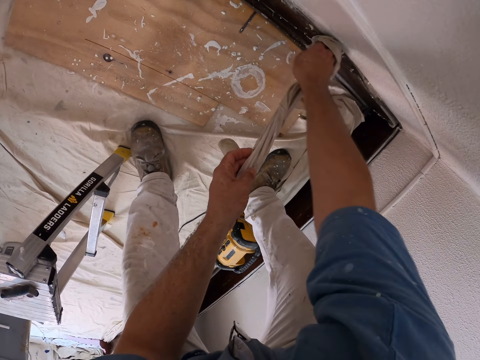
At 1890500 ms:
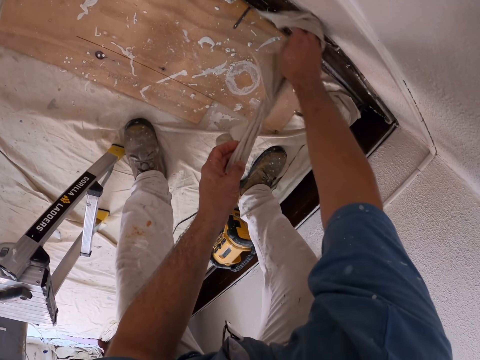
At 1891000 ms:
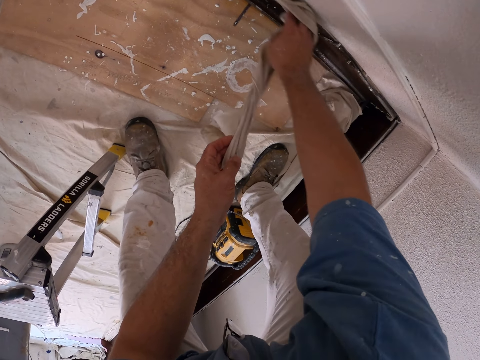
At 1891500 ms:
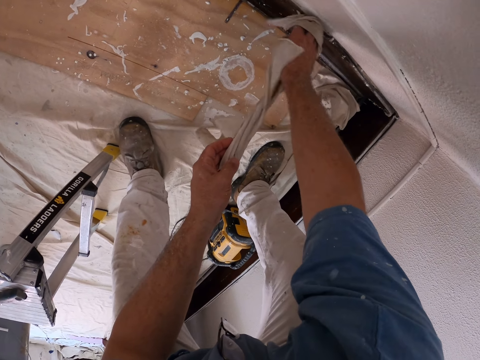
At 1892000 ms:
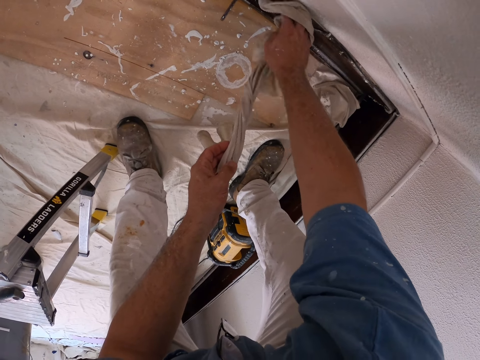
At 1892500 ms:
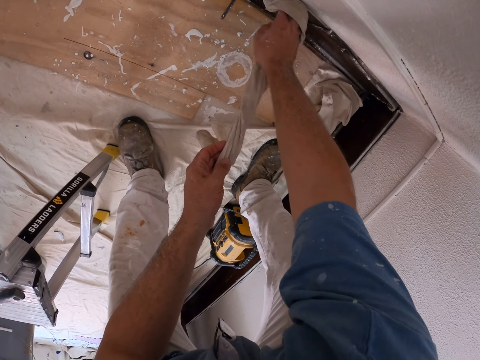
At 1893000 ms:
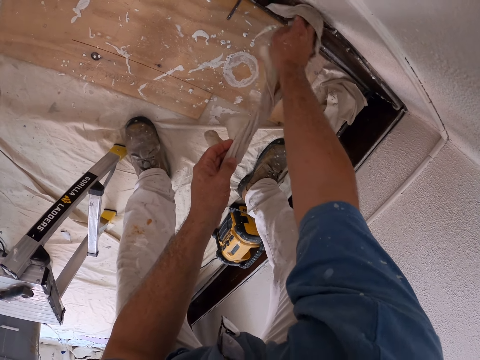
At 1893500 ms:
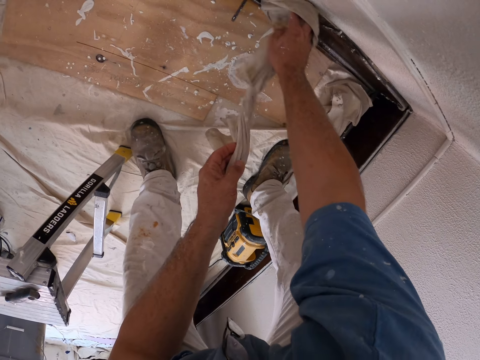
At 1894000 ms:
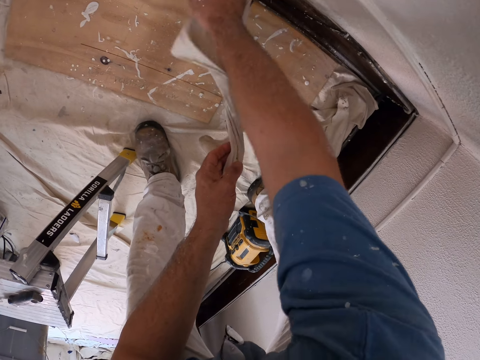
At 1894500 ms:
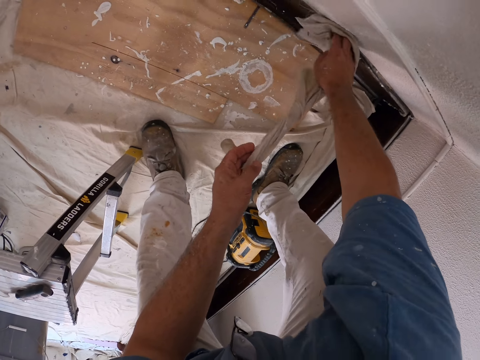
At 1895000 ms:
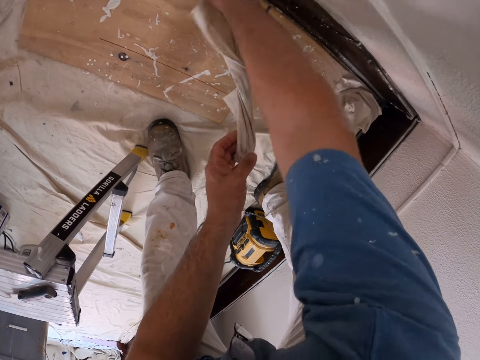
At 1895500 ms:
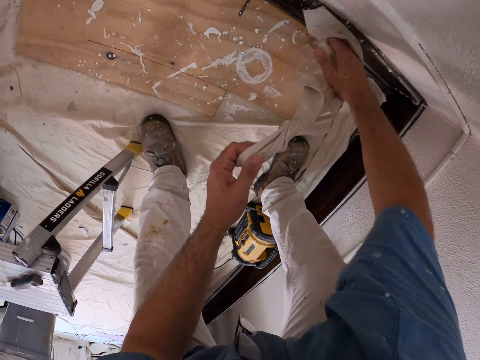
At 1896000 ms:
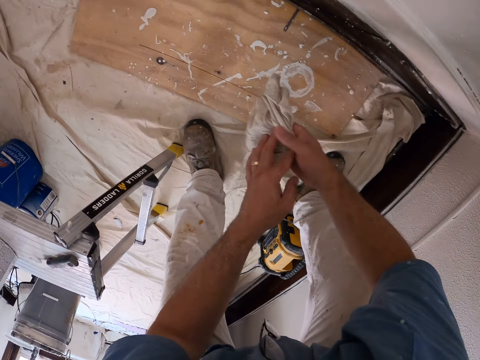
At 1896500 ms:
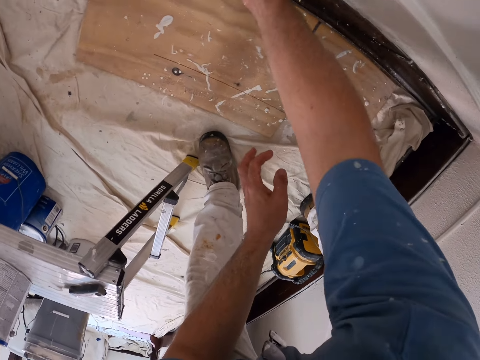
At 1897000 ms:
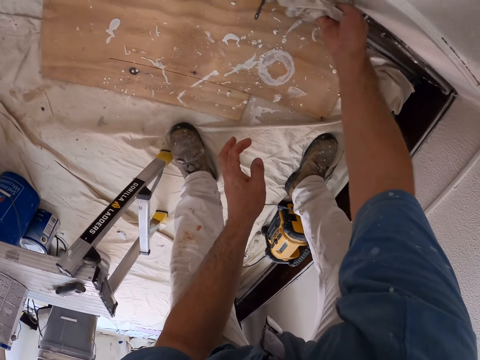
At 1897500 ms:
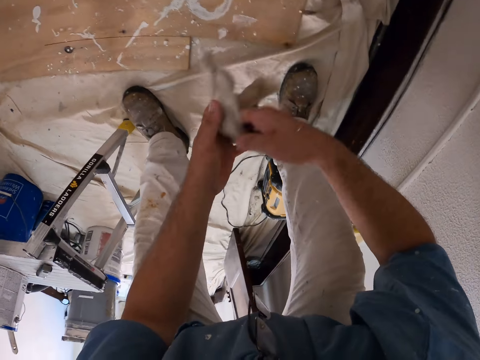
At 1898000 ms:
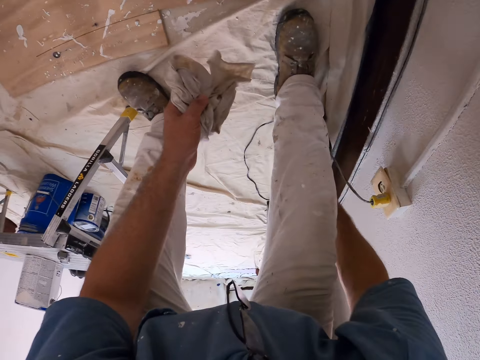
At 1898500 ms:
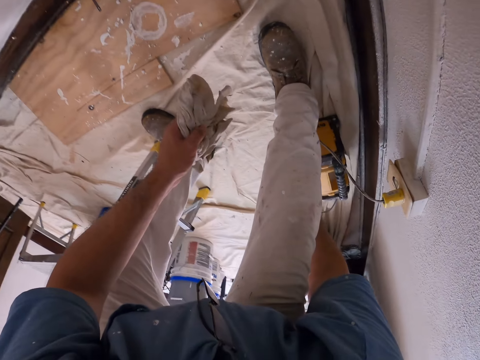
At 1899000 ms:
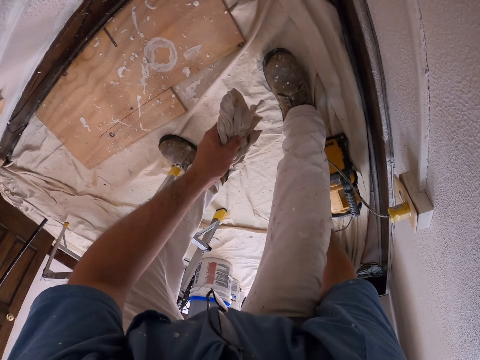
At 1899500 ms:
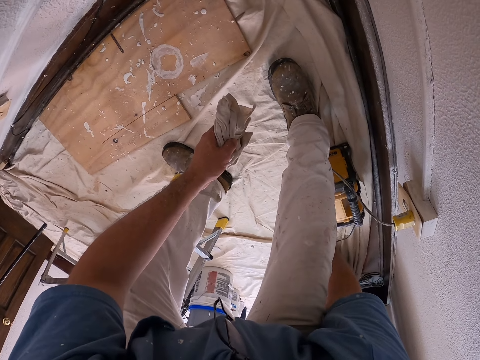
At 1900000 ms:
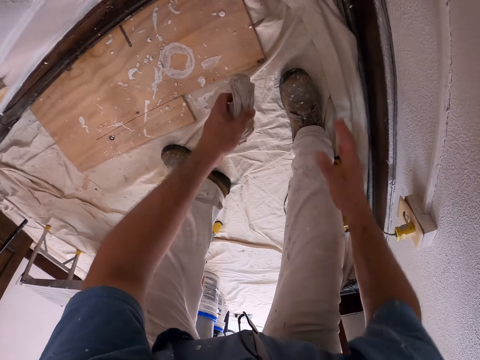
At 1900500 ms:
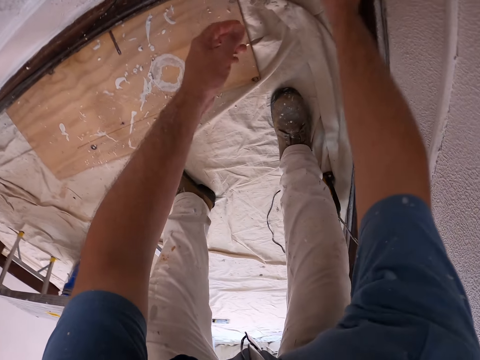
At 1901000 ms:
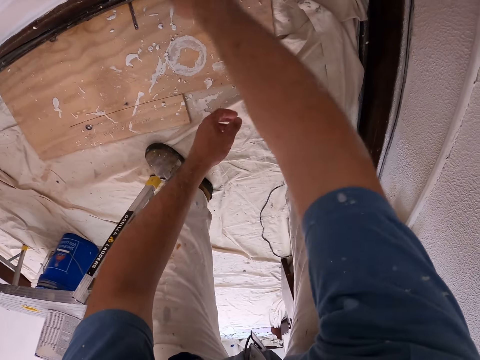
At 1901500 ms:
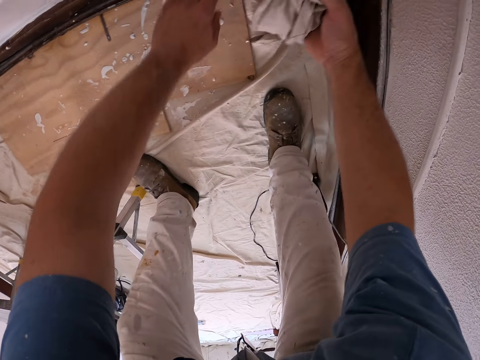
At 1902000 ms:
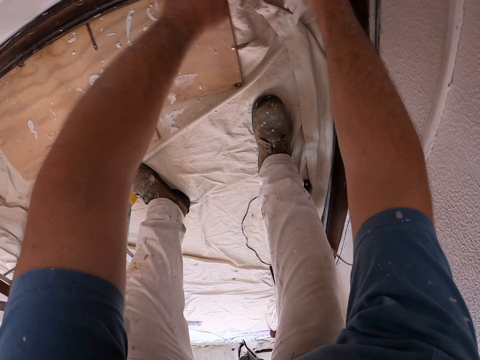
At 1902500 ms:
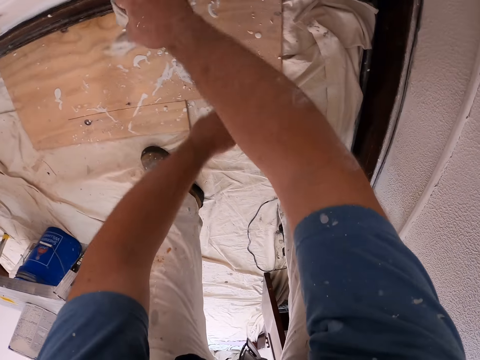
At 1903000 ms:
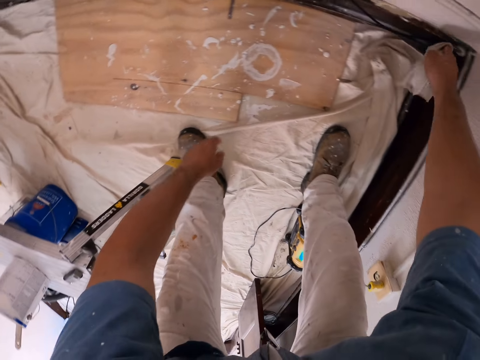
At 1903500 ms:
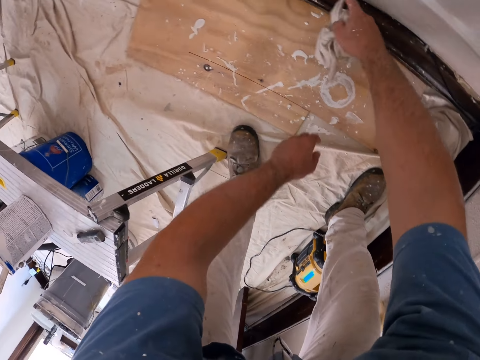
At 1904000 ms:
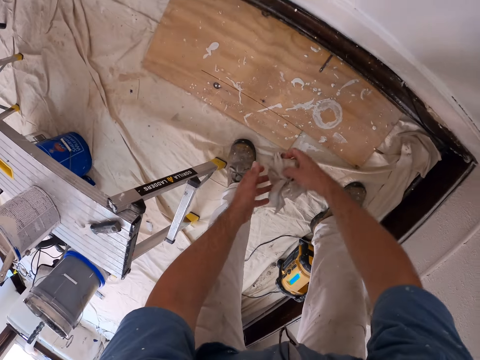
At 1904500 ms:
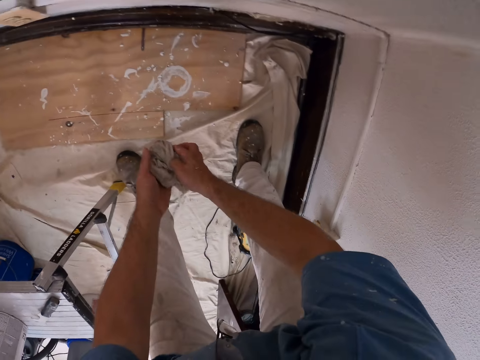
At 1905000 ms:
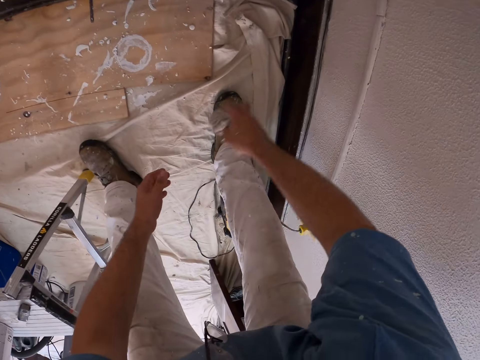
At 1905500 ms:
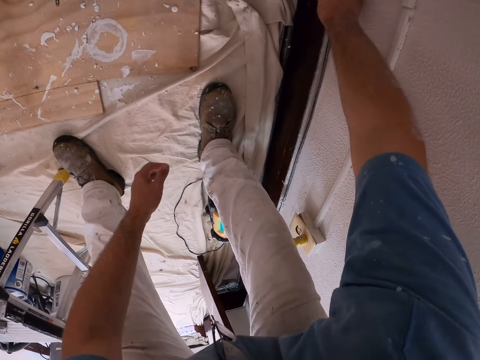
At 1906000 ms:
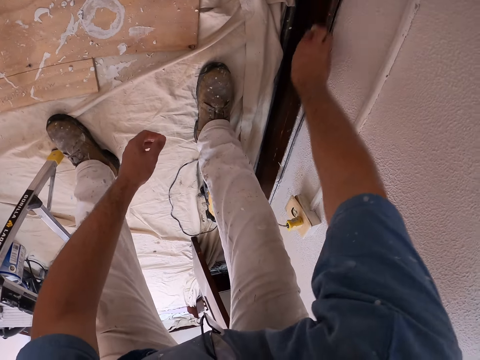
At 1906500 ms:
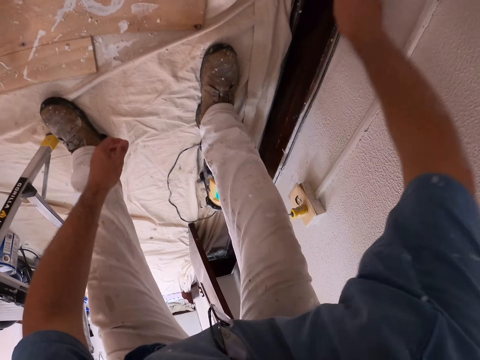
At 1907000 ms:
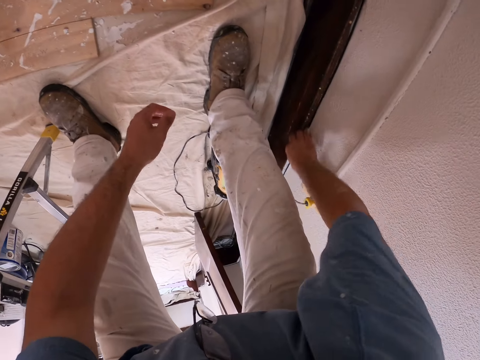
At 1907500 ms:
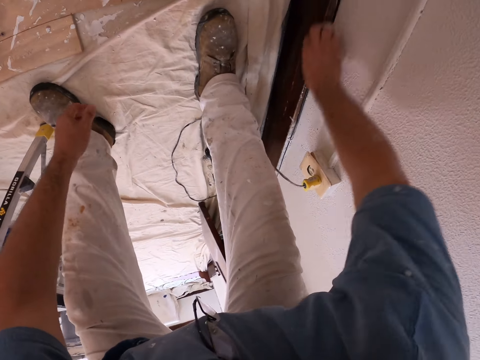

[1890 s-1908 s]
The camera wearer withdraws one hand from the cloth or napkin. He wipes the doorframe. He adjusts the napkin in his hands, and passes the cloth from the right hand to the left hand. He scratches his calf muscle. He holds the cloth. He cleans the paints on the baseboard with the napkin. He wipes the doorframe with his finger. He wipes the doorframe with the cloth. He adjusts the napkin in his hands. He folds the cloth. He cleans the baseboard with the napkin. He scrapes the wooden bar.

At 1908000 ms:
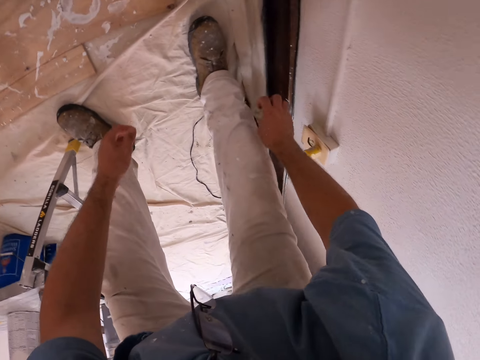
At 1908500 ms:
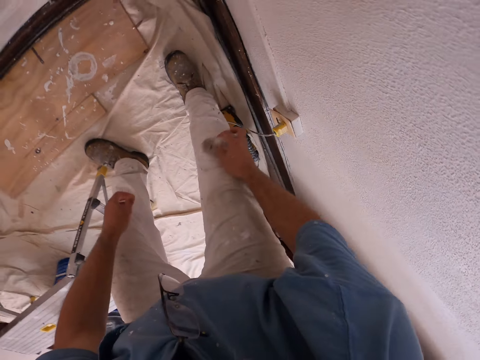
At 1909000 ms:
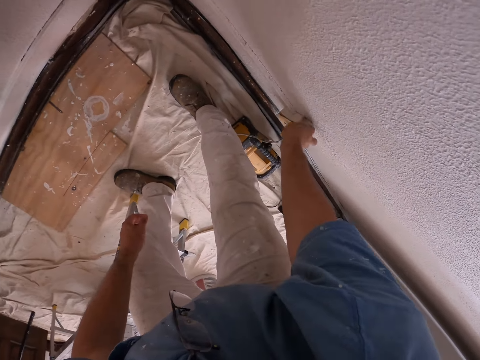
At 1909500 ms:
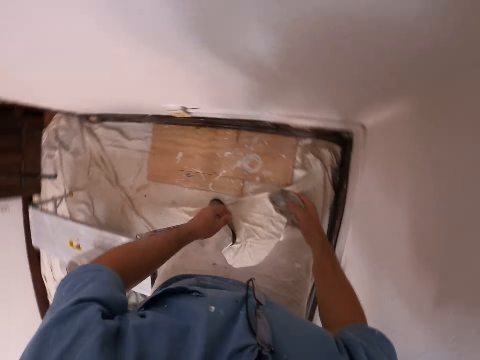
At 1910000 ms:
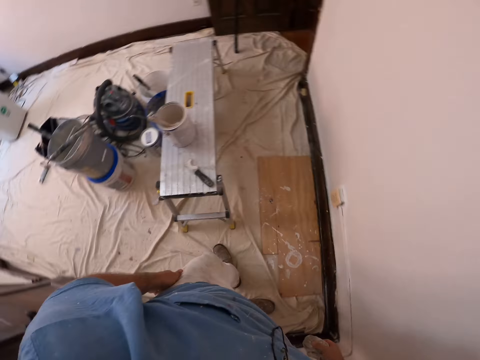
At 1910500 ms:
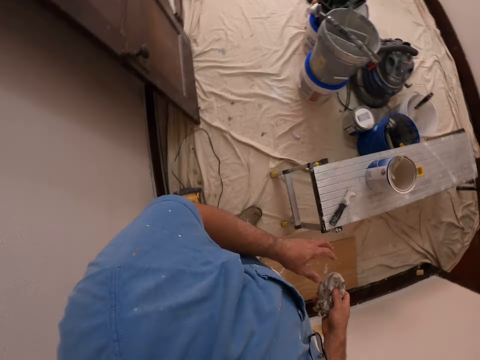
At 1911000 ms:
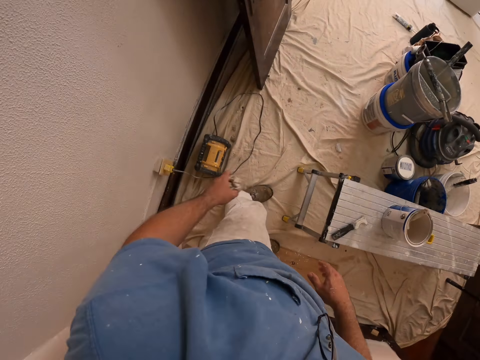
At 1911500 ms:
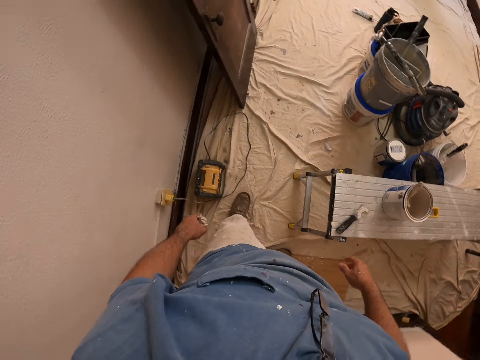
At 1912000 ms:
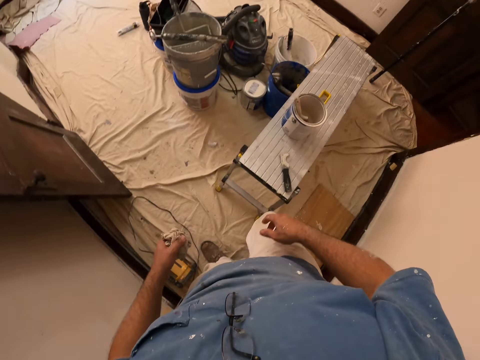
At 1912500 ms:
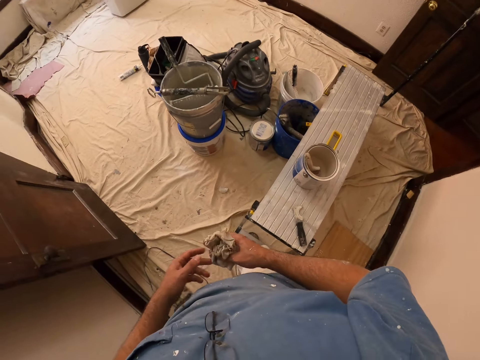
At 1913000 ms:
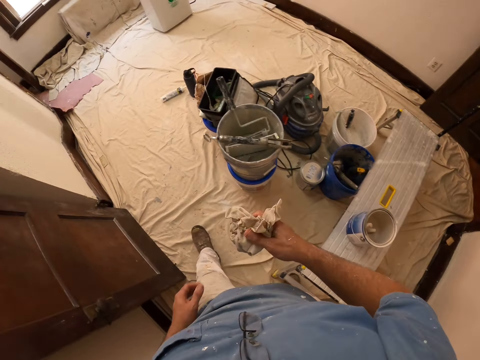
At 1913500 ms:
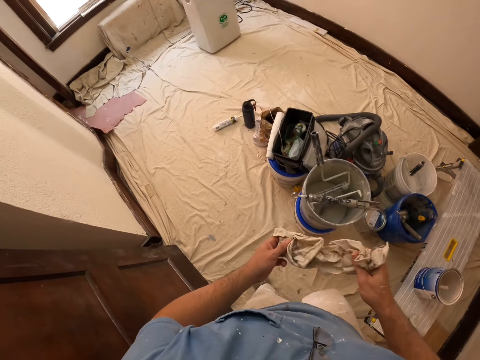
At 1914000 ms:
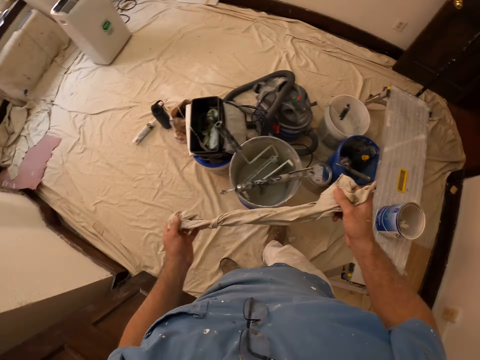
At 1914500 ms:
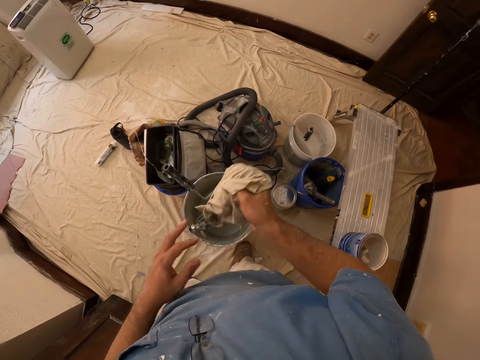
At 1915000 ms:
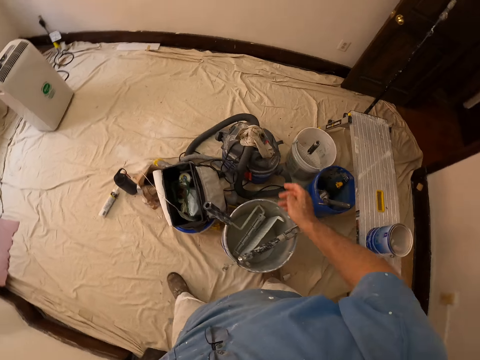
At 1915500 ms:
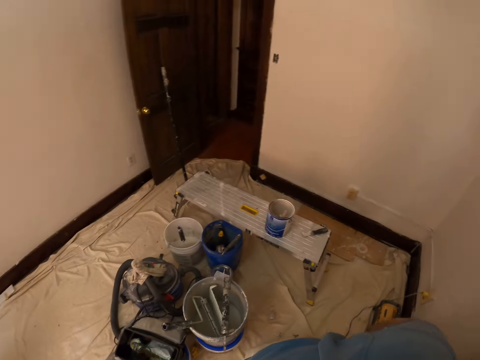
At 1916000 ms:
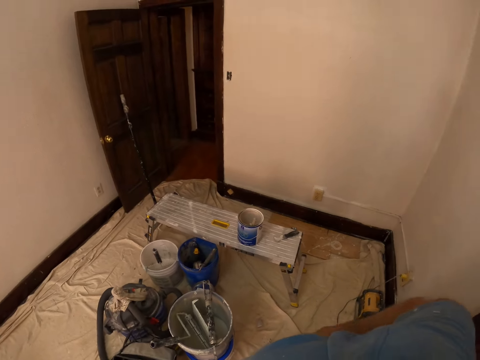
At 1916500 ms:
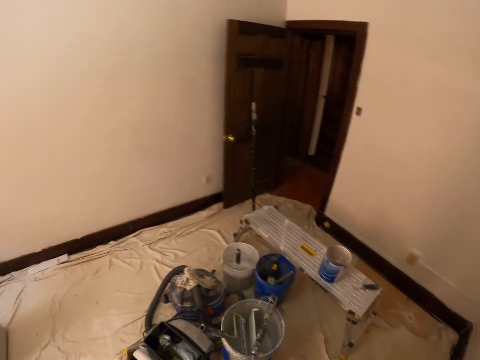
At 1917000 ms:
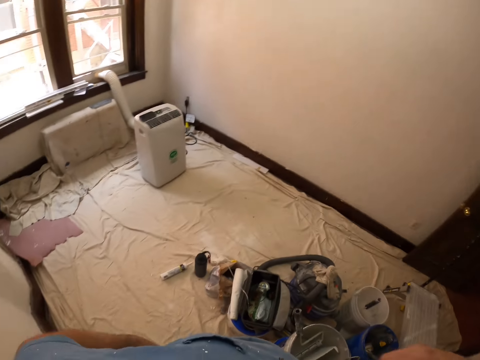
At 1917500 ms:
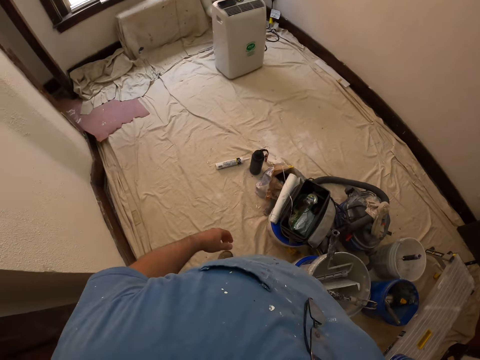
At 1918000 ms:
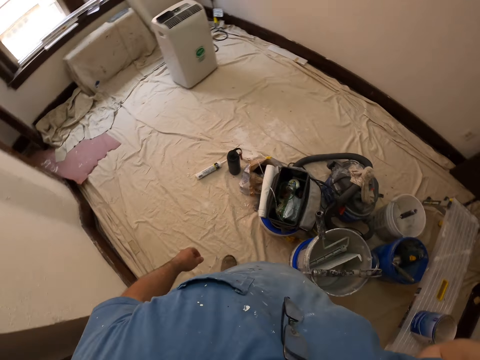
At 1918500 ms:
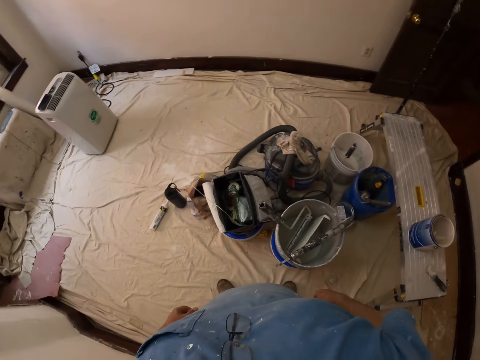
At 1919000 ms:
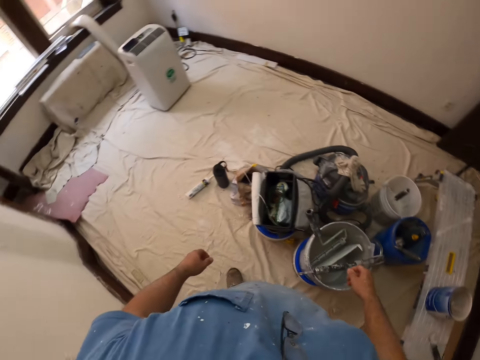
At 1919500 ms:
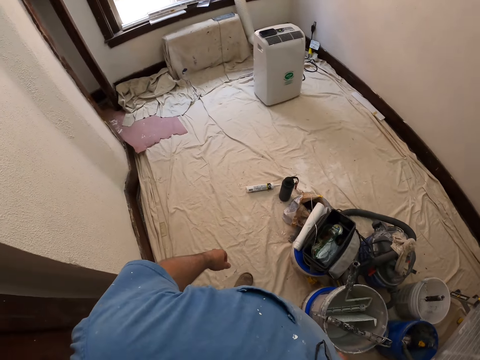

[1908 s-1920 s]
The camera wearer cleans the top of the wall switch with the napkin or piece of cloth. He passes the napkin from his right hand to his left hand. He passes the napkin from his left hand to his right hand. He holds the piece of cloth with both hands. He adjusts the napkin in his hands. He drops the napkin on the vacuum cleaner. He looks around the room.
